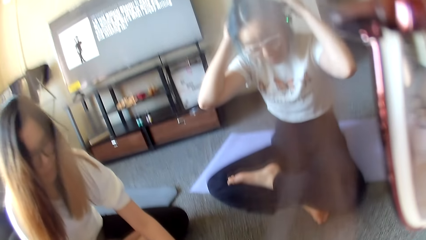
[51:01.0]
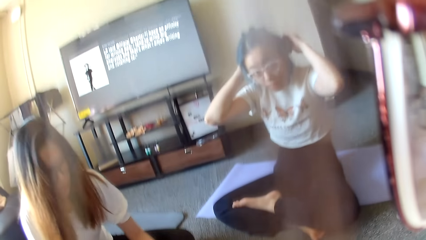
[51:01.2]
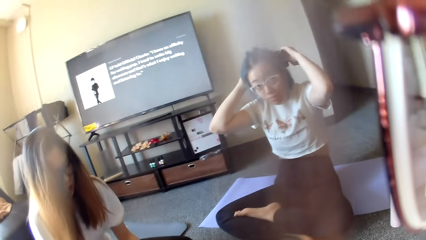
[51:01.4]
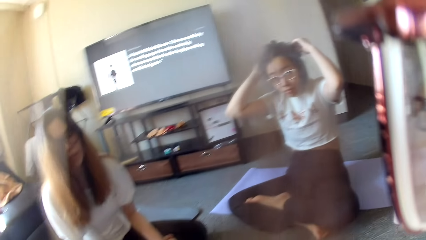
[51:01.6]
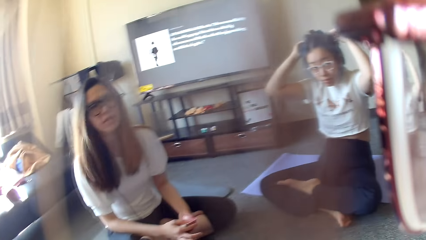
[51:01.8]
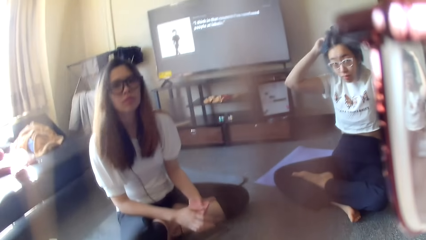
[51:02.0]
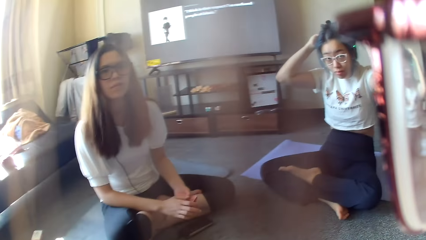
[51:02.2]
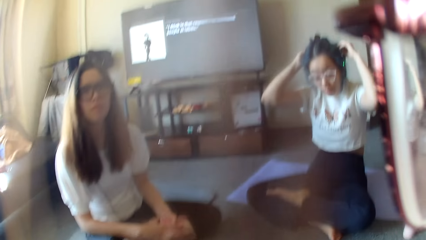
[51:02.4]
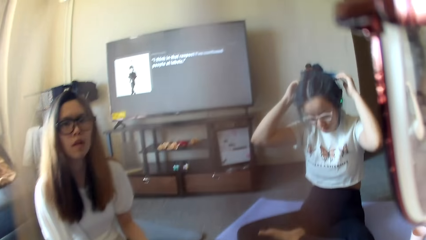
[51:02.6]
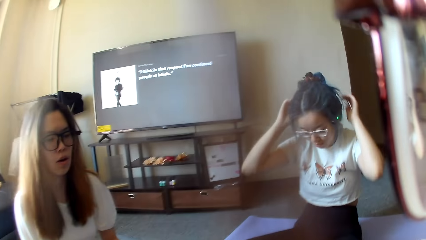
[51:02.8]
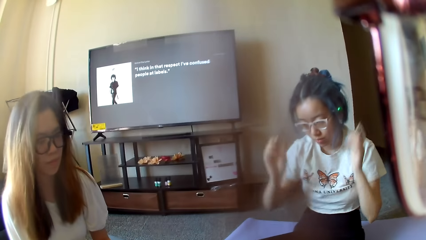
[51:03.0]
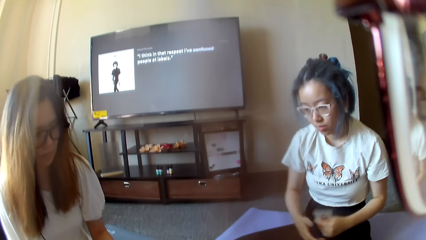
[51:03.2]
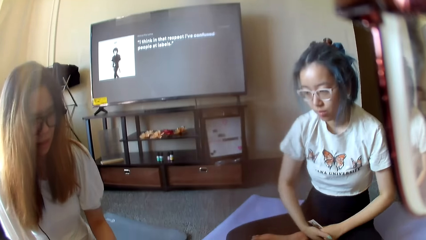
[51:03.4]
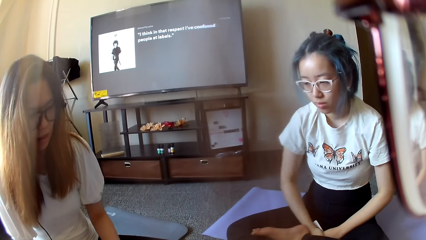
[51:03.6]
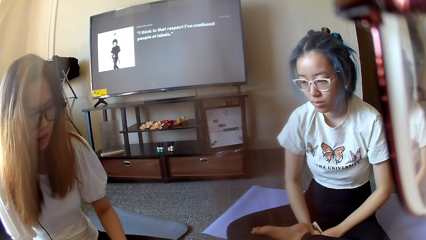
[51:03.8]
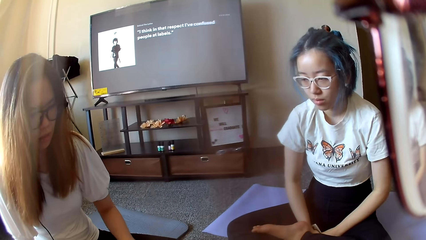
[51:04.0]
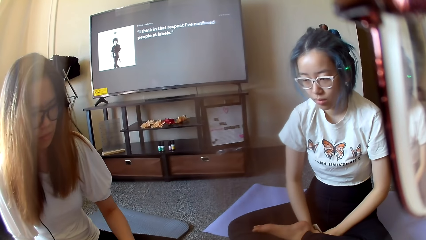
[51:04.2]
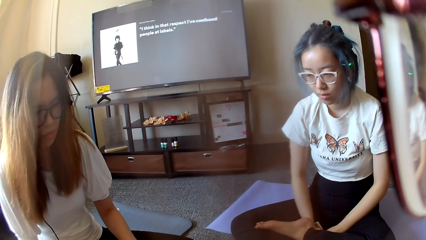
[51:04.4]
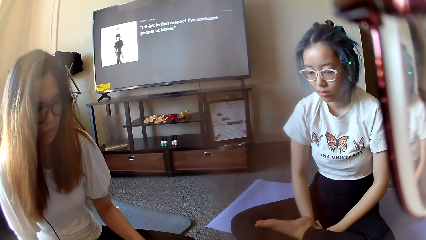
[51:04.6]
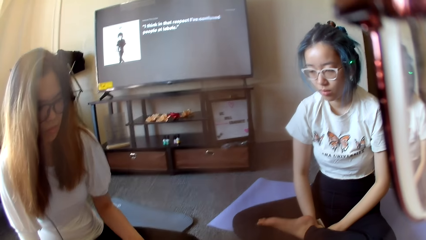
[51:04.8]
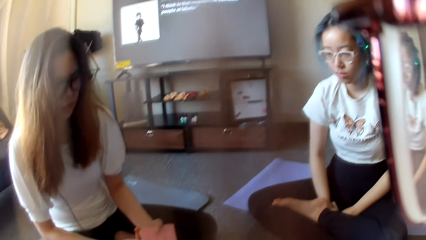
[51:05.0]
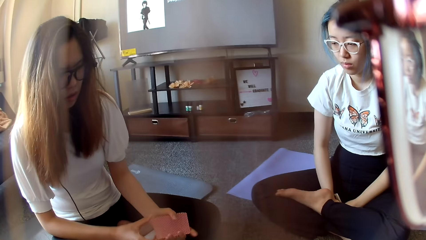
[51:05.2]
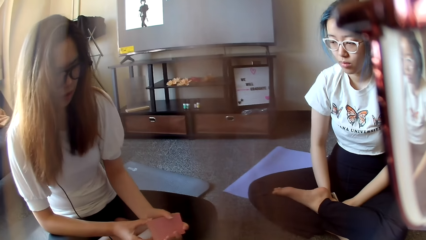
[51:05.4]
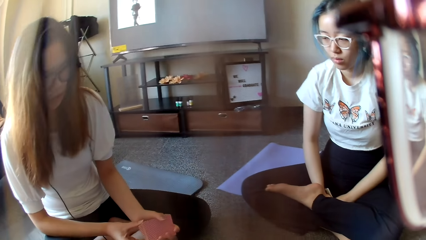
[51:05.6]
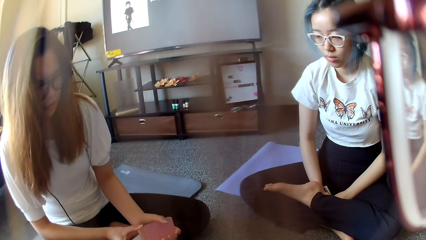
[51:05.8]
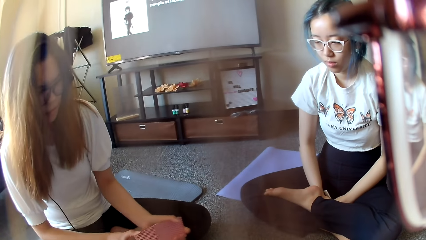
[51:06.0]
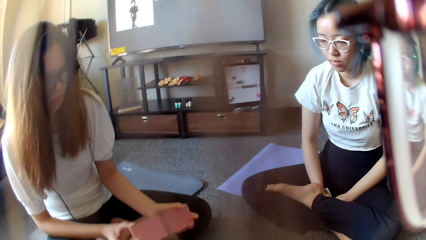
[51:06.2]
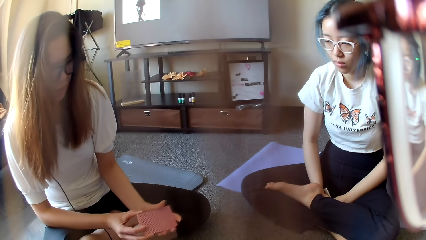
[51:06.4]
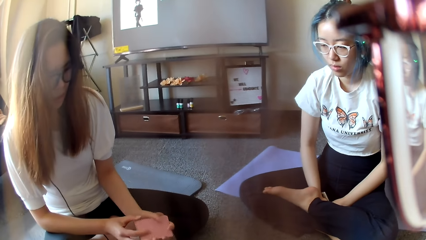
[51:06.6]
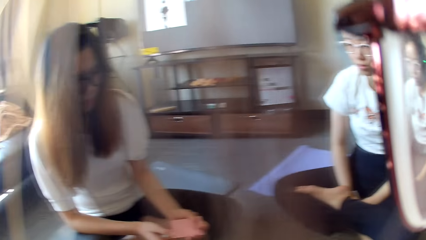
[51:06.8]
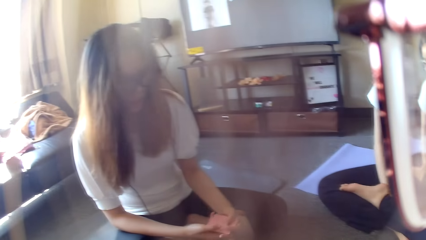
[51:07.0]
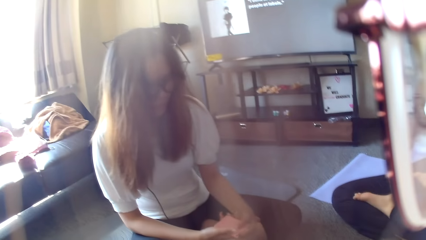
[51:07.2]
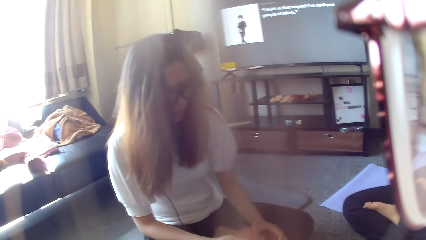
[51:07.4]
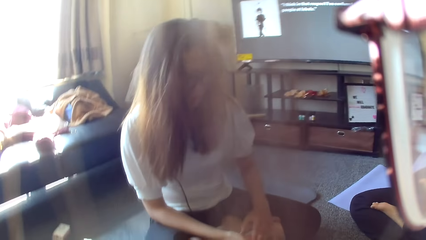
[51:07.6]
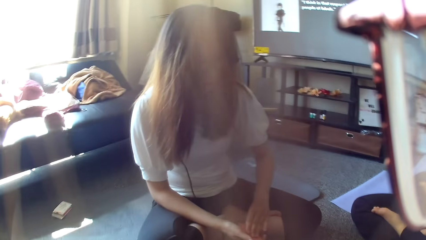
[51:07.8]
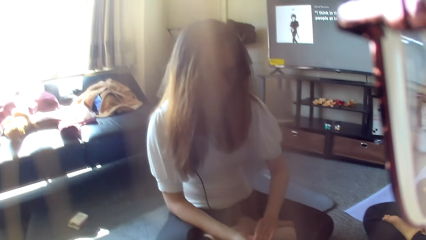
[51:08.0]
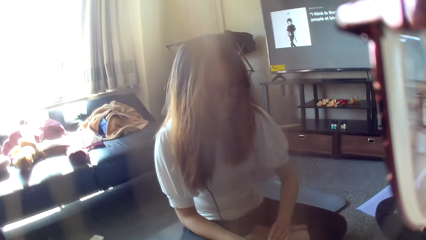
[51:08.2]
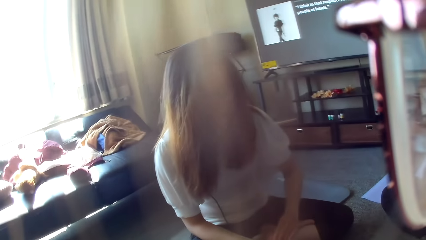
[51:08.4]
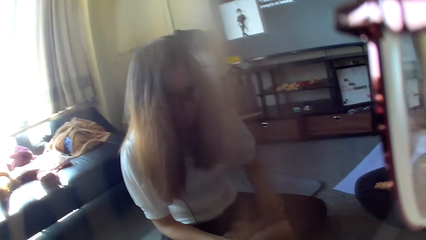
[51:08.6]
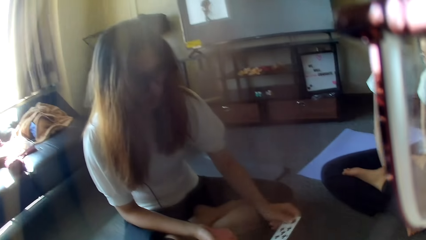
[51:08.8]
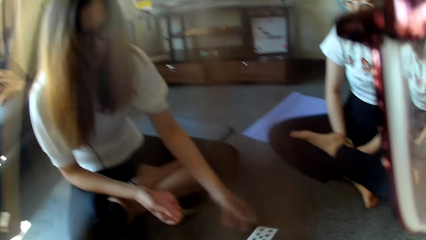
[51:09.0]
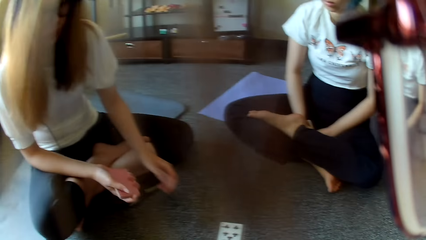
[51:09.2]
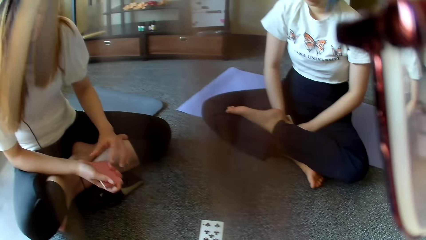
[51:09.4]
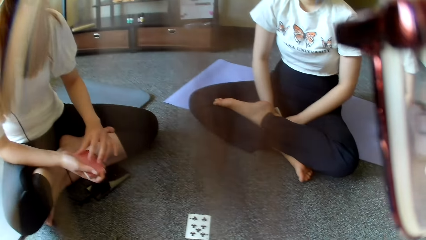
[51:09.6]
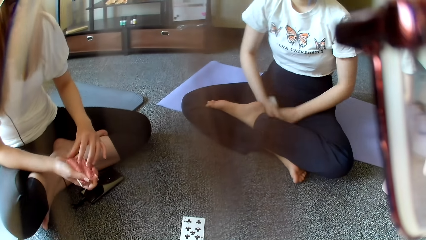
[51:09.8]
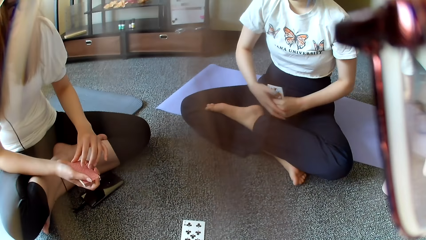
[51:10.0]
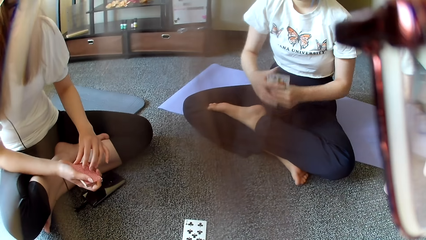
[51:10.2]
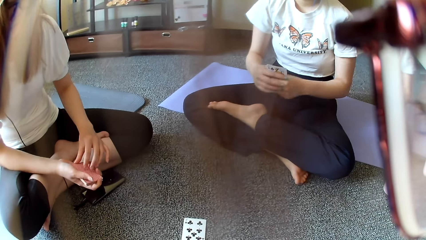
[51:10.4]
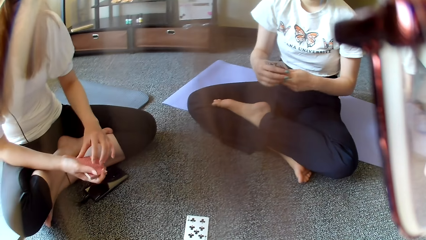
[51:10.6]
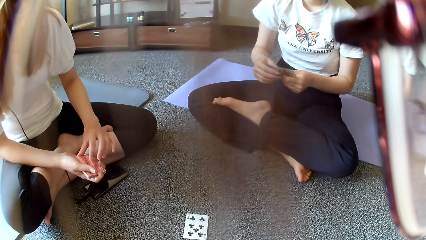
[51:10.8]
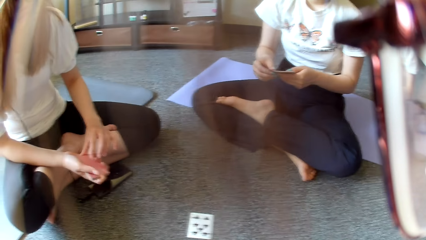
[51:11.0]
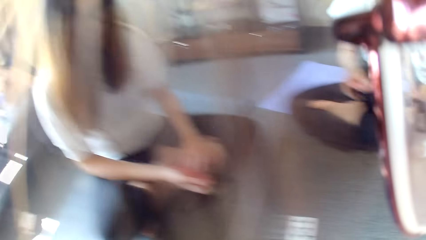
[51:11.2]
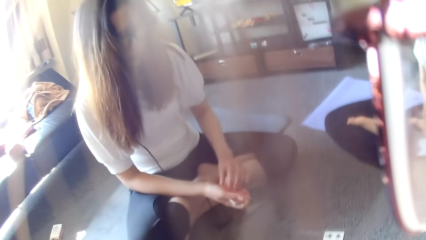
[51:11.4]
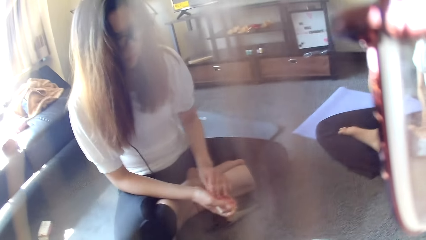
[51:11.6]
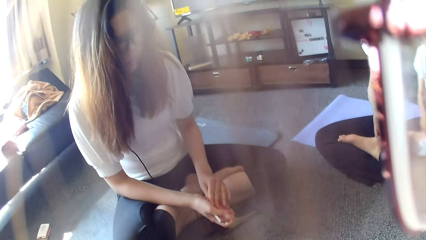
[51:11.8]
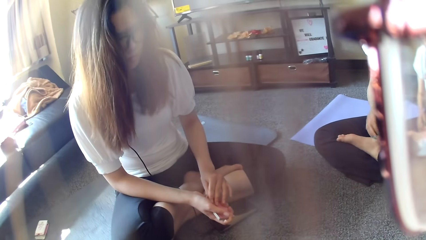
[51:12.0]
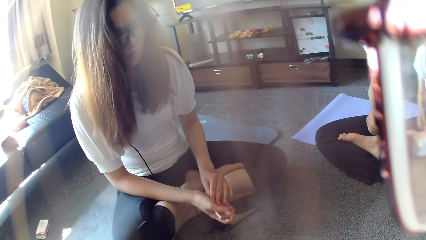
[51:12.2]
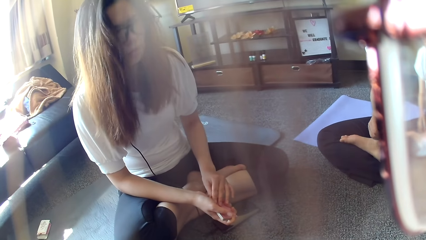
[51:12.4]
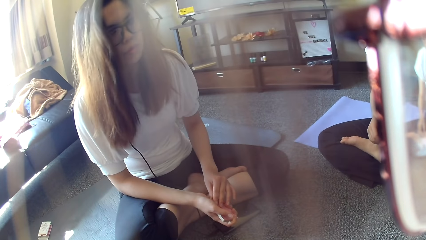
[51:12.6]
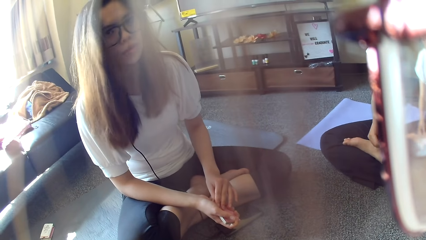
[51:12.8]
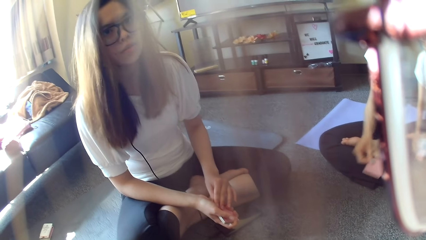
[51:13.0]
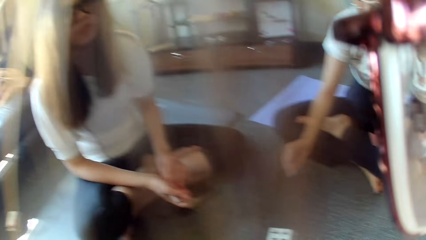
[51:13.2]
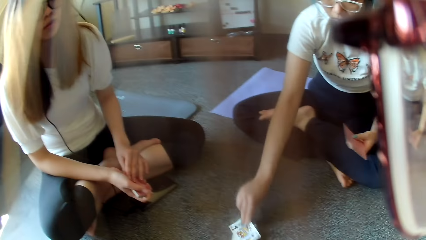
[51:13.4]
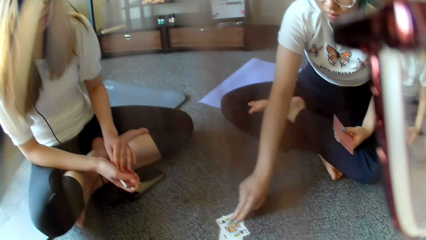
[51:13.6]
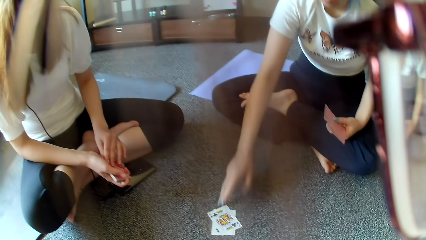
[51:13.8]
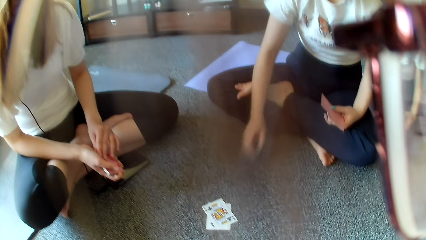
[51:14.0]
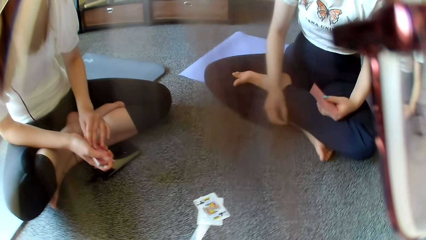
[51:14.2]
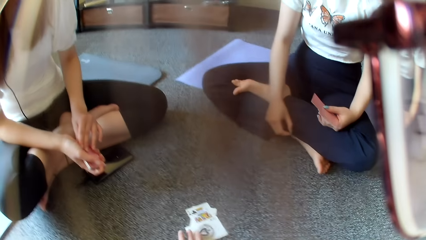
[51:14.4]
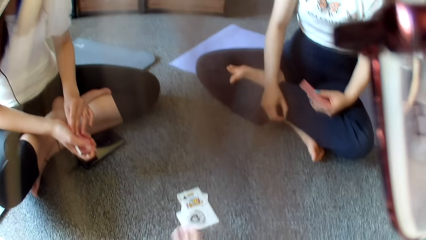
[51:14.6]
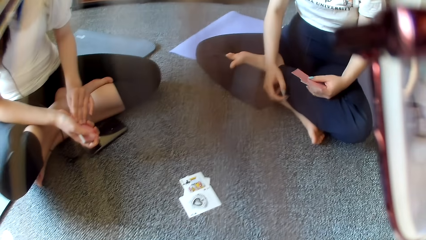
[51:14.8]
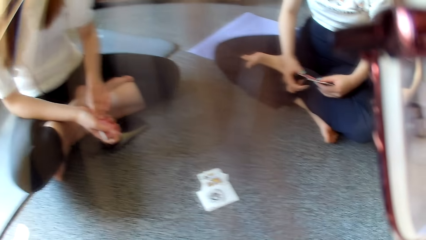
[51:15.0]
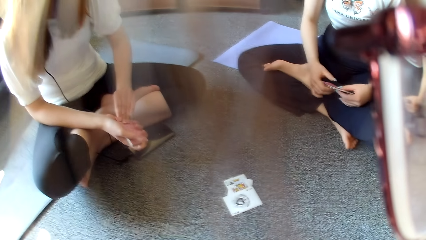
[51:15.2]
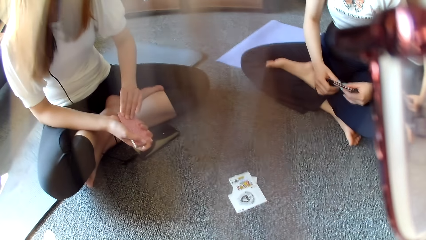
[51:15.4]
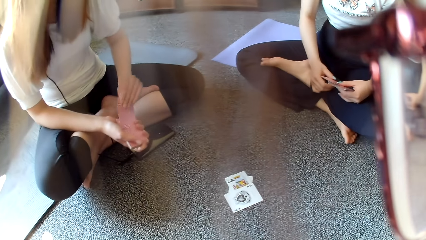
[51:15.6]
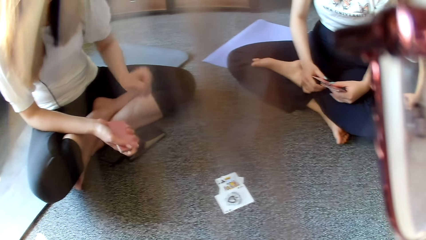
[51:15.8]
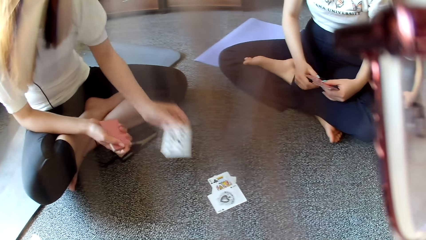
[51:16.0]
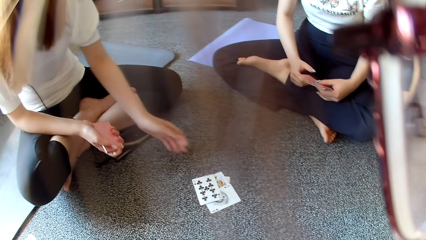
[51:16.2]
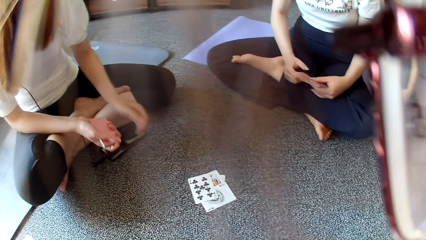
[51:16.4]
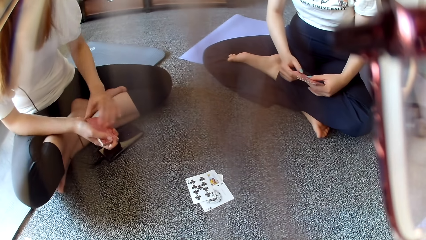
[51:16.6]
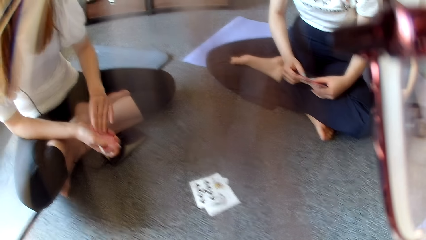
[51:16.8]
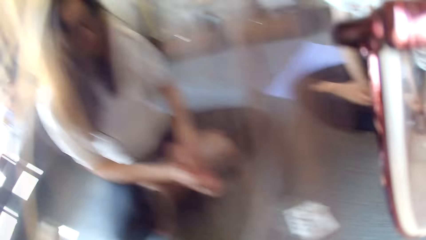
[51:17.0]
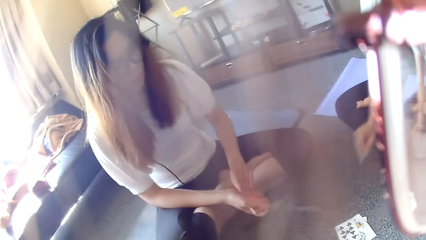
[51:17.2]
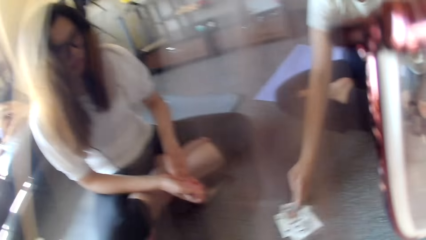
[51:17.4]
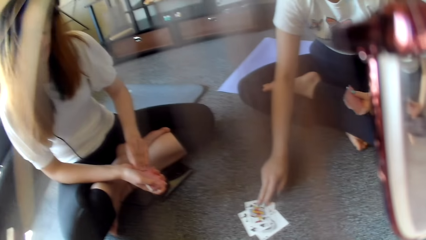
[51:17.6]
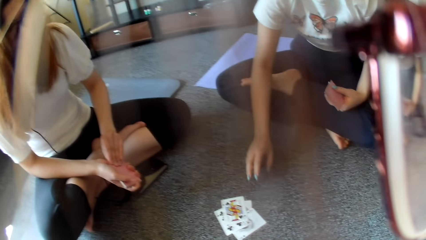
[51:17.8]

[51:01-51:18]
A woman taps on the cards. Another woman adjusts the headphone. The camera wearer looks around. The second woman rests the hands. The first woman plays poker and shuffles the cards. She places a card on the floor. The second woman places a card on the floor. The camera wearer places a card on the floor. The first woman places a card on the floor.
